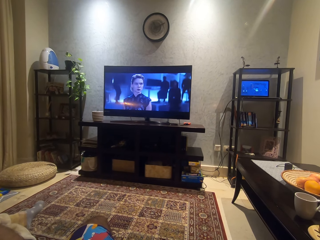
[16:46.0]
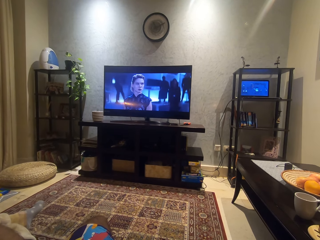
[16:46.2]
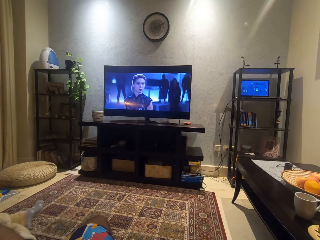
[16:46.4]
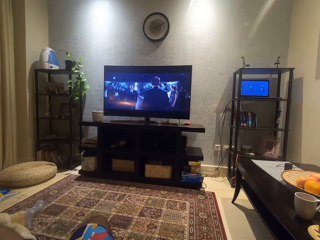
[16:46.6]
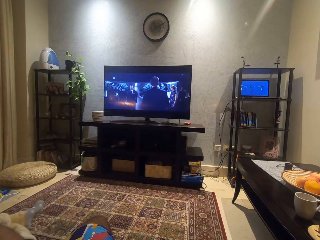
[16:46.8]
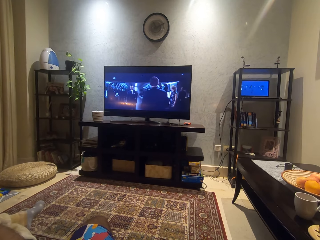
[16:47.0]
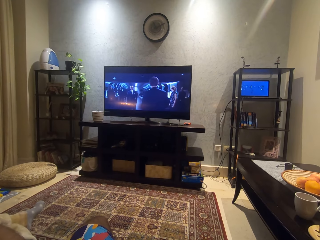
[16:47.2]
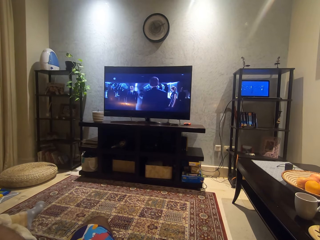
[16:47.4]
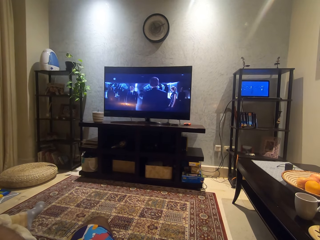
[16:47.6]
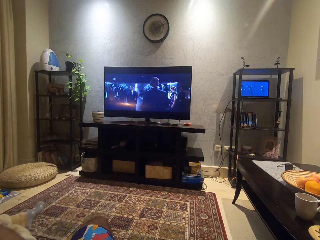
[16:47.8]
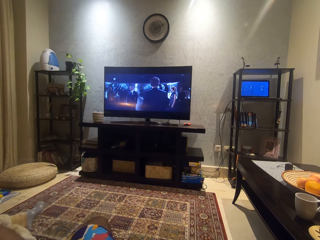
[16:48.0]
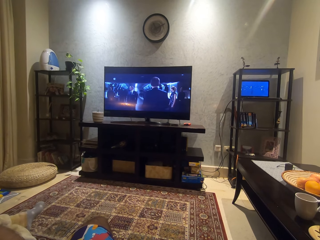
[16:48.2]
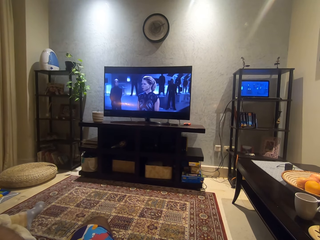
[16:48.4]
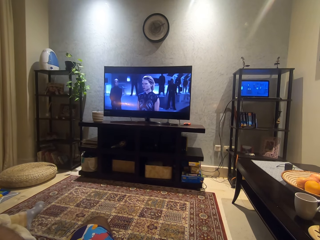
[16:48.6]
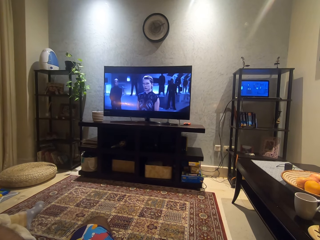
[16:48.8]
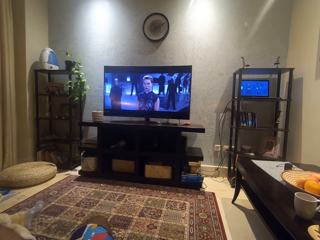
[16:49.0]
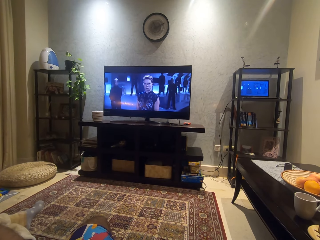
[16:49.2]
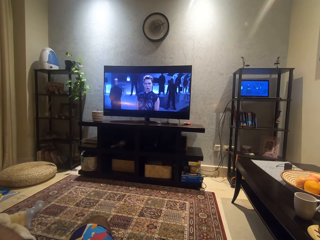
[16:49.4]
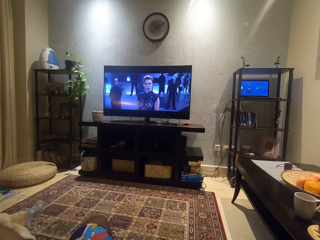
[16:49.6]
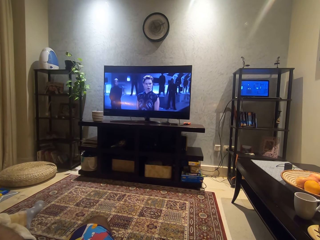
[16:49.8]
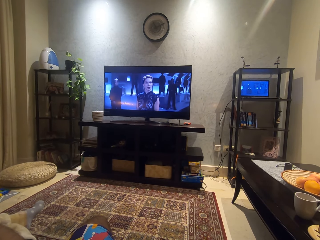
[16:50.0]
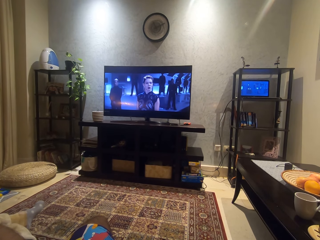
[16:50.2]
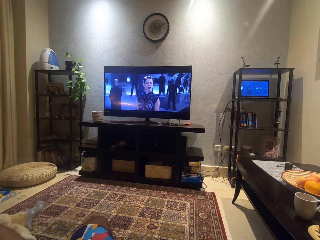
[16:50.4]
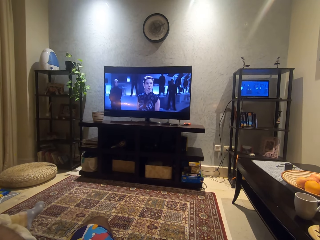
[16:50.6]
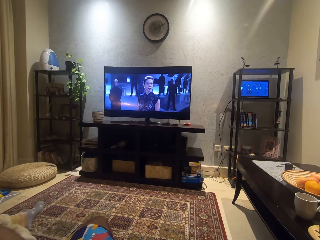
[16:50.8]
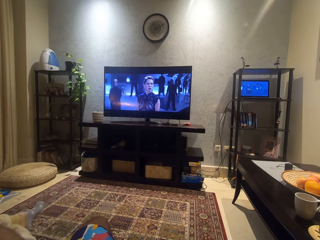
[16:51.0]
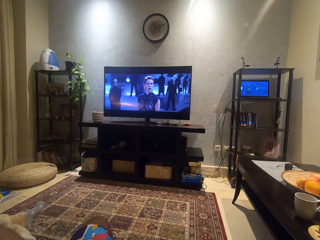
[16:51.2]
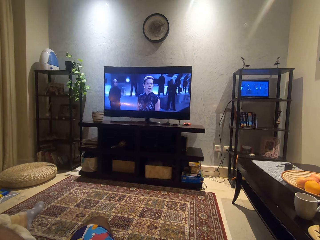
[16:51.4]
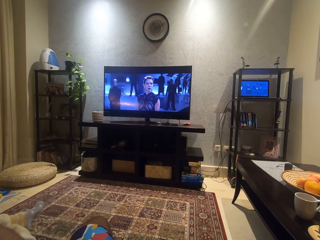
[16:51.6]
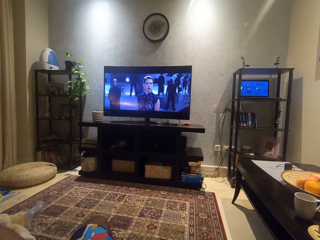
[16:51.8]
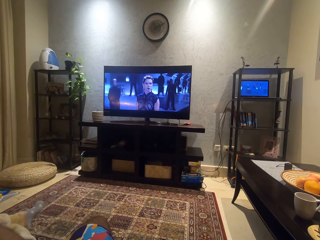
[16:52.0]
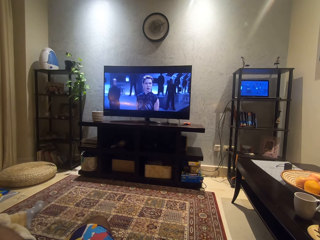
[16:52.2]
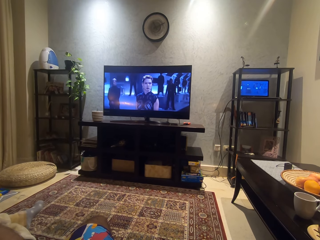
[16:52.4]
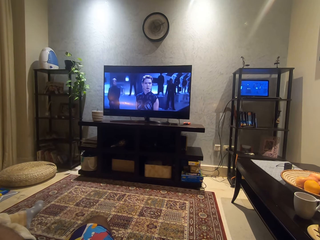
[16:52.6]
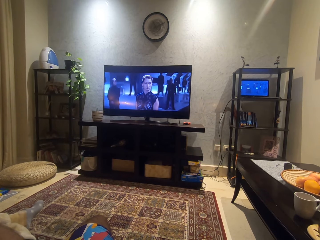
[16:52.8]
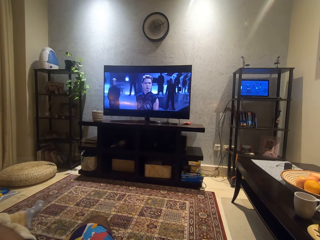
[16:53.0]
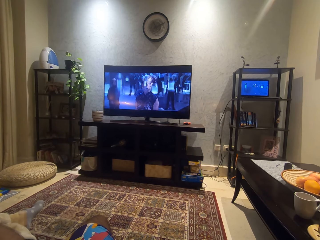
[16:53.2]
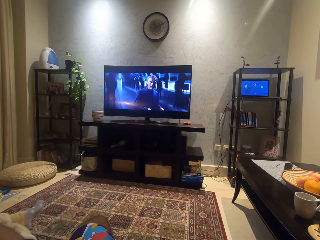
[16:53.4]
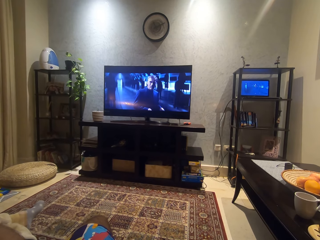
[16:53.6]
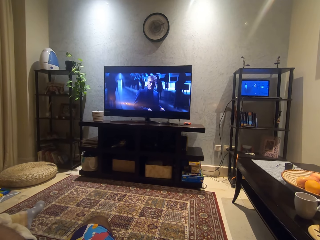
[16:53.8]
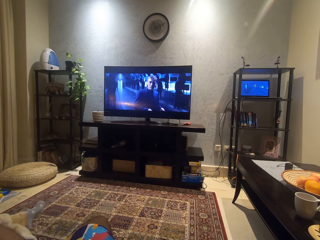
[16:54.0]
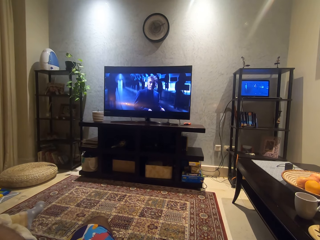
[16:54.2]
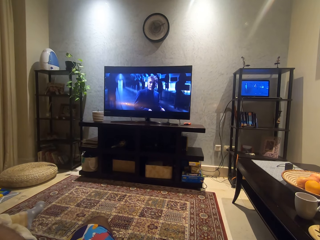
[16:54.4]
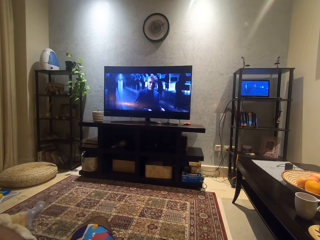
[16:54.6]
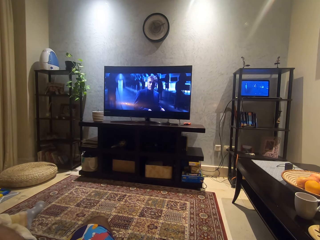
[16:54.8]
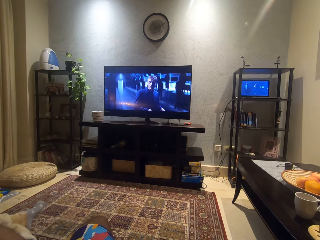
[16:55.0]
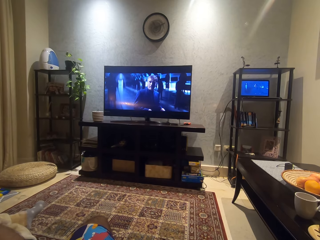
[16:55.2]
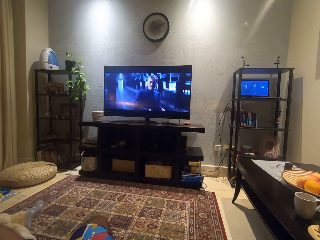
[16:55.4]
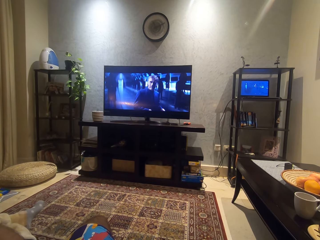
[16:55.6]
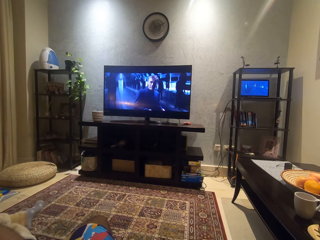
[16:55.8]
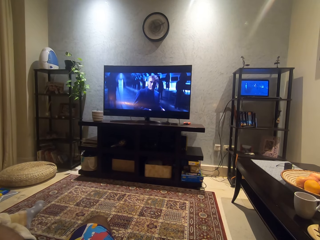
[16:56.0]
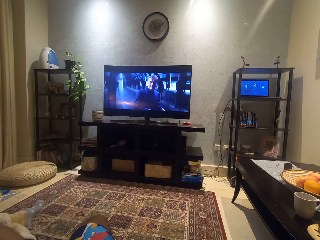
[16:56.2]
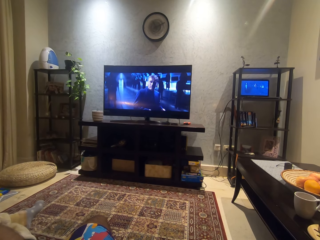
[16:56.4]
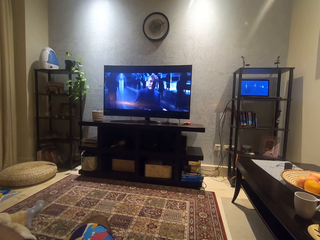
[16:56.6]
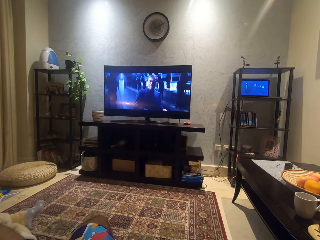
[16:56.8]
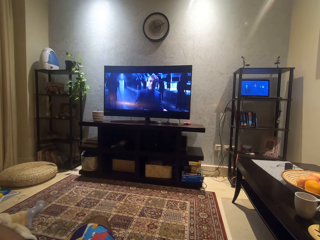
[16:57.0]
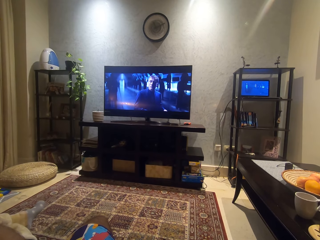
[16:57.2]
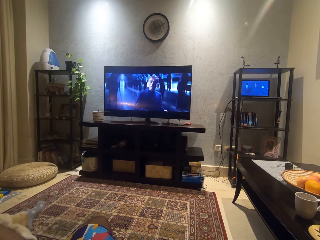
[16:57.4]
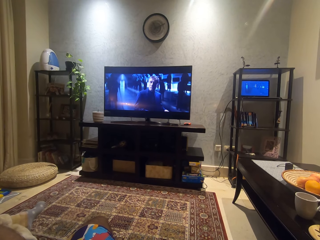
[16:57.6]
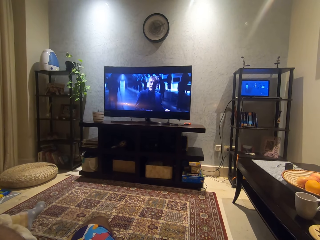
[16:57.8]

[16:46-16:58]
The camera wearer watches a movie.

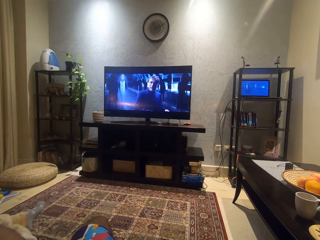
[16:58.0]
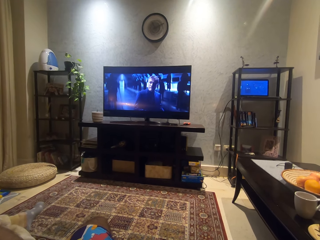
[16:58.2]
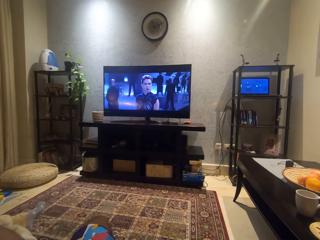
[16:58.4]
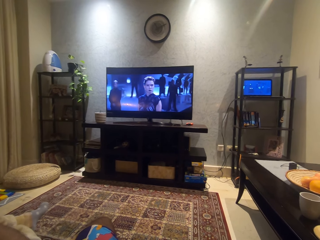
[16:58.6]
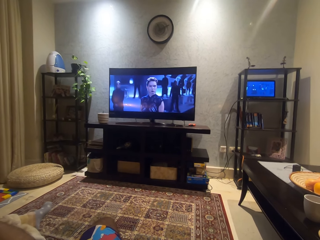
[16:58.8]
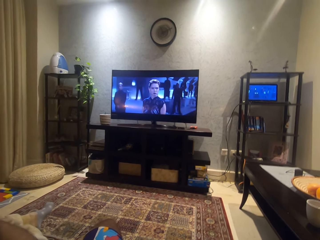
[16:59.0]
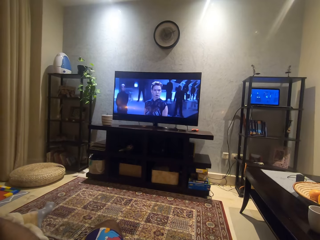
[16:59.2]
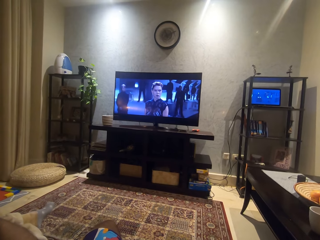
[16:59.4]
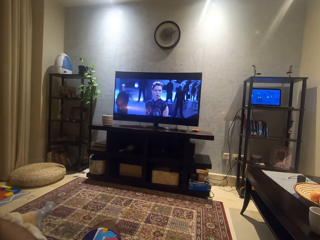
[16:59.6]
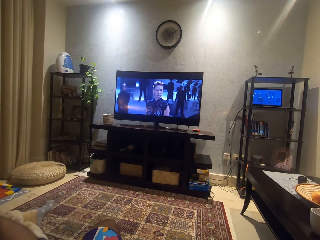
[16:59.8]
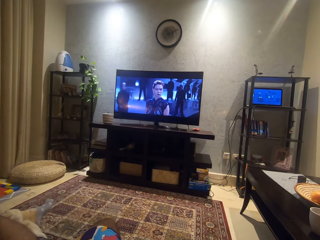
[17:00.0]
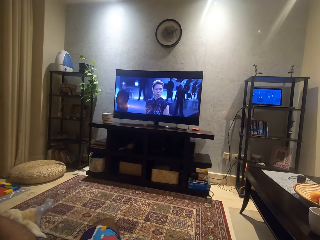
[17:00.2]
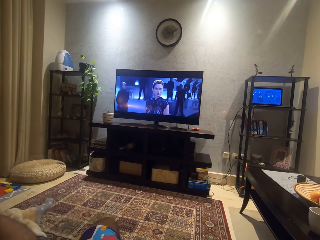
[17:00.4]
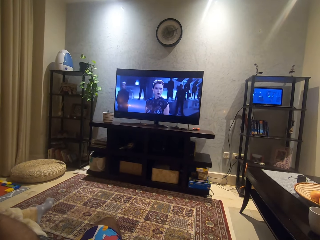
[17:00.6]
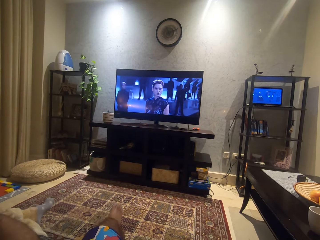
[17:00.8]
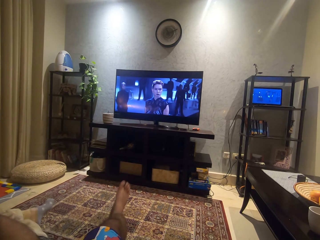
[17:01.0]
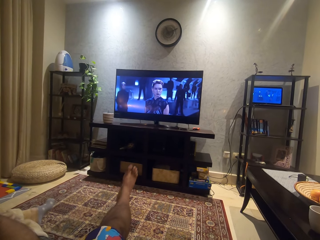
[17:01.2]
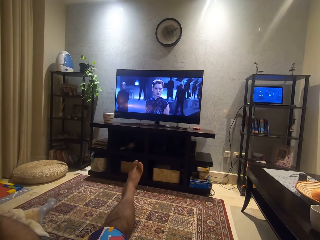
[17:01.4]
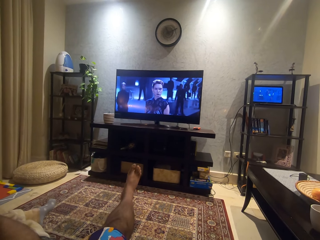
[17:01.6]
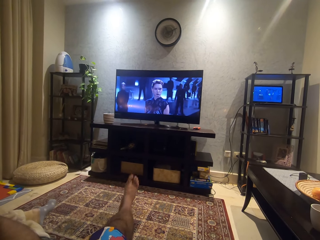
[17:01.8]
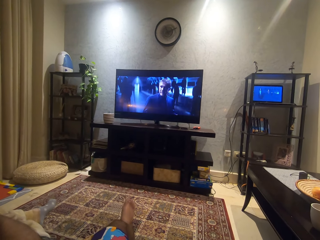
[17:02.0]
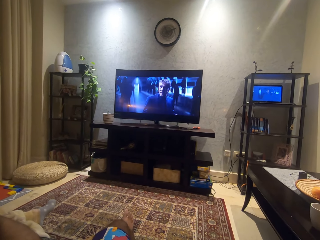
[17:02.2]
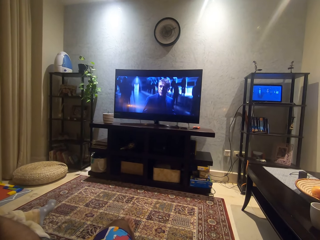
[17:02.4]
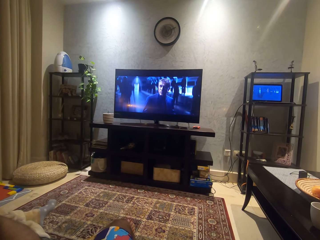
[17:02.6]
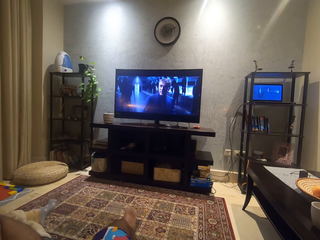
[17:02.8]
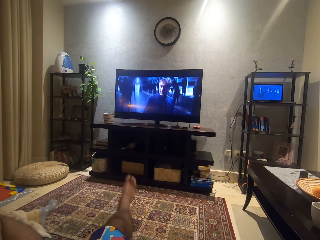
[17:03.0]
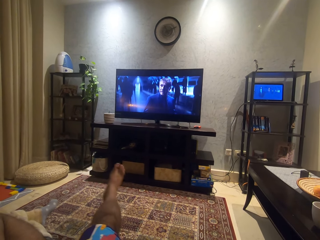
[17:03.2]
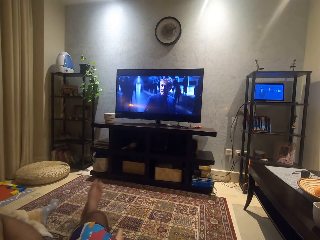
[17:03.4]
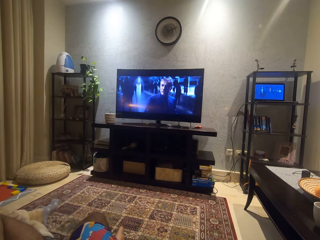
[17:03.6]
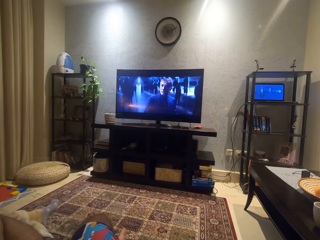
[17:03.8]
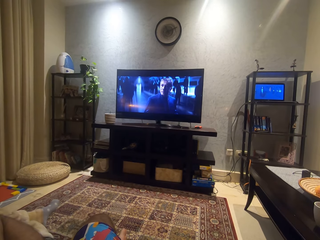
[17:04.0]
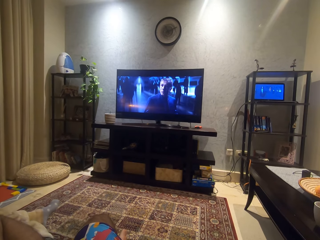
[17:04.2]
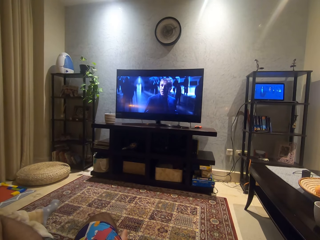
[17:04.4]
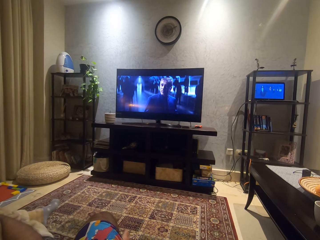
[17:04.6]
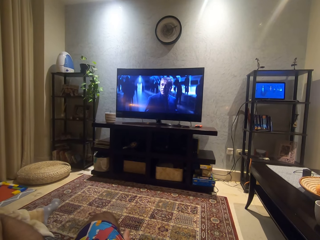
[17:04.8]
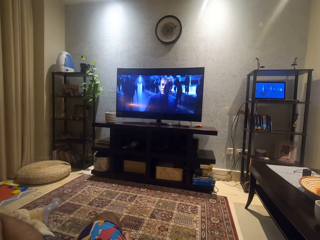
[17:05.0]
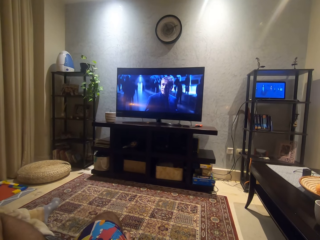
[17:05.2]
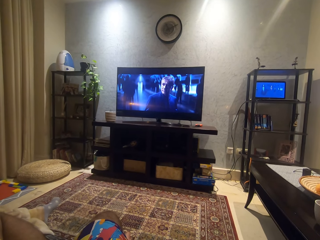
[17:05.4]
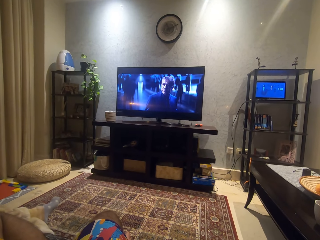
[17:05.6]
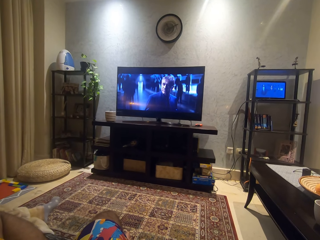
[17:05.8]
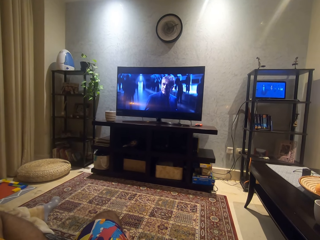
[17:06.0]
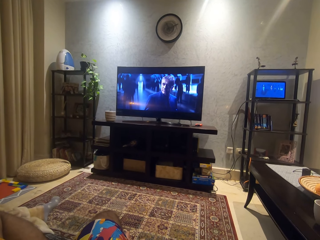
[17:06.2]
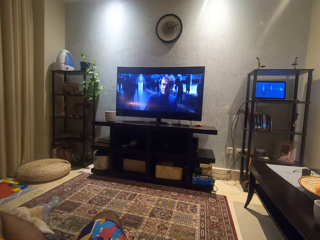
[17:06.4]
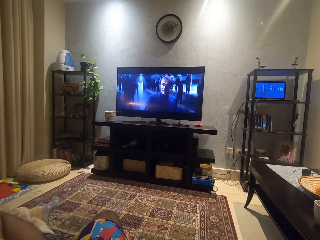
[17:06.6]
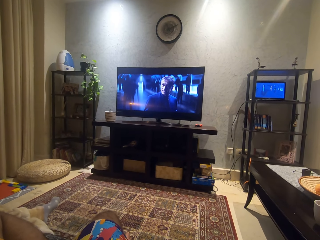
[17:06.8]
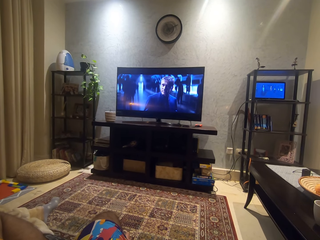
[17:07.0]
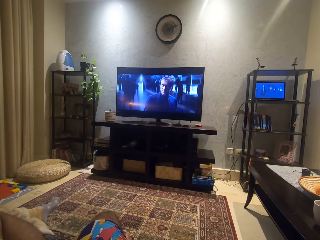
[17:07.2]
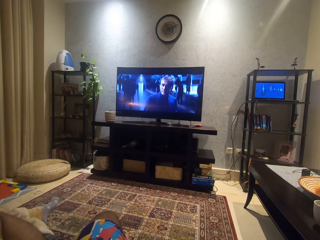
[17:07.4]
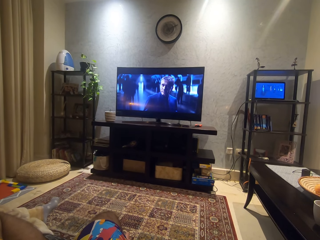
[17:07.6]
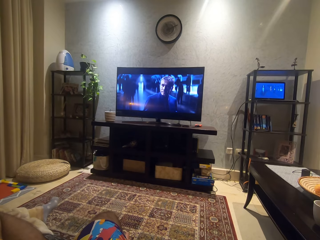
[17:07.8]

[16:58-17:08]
The camera wearer moves his head. He raises his right leg up. He places his right leg on the floor. He crosses his right leg on his left leg. He moves his leg. He watches a movie.
